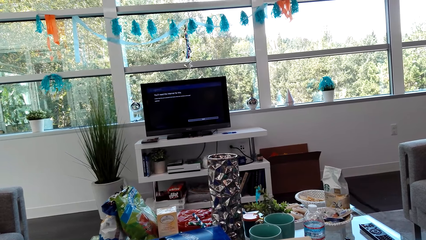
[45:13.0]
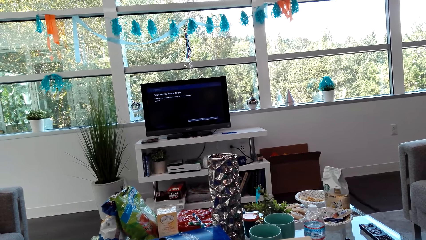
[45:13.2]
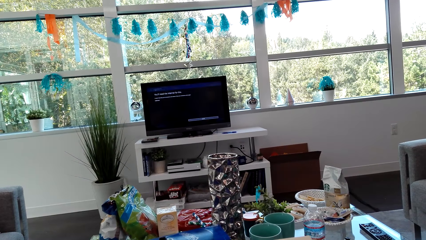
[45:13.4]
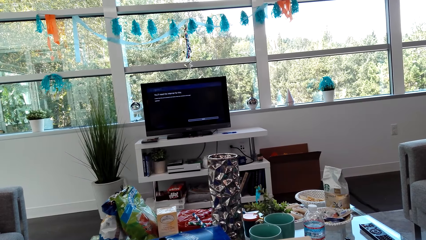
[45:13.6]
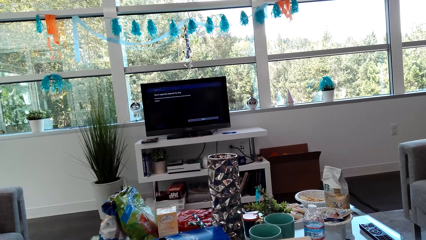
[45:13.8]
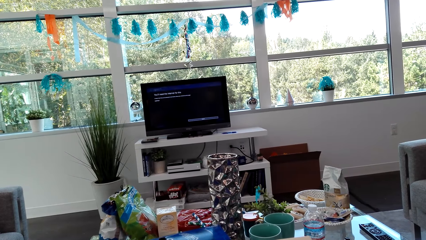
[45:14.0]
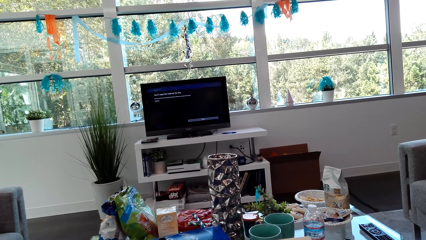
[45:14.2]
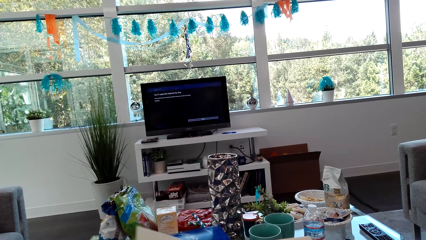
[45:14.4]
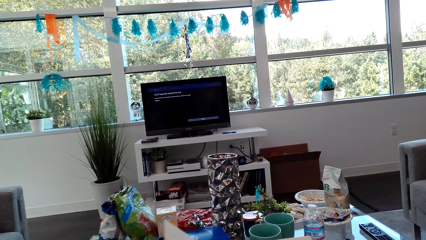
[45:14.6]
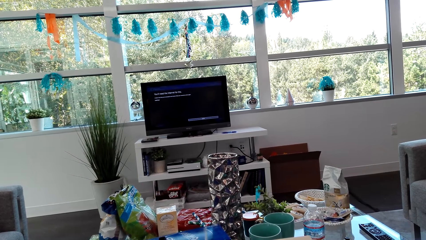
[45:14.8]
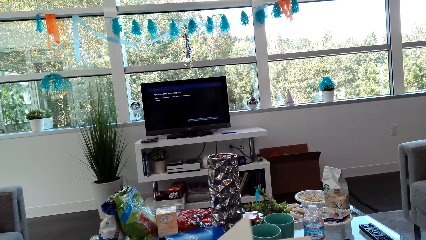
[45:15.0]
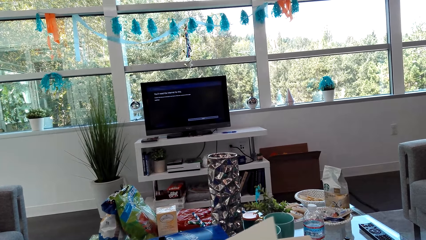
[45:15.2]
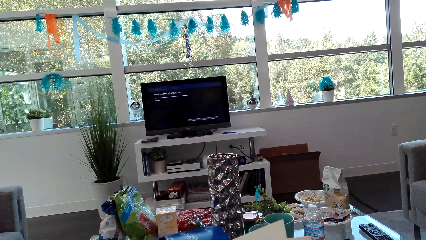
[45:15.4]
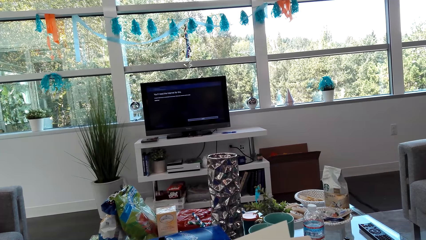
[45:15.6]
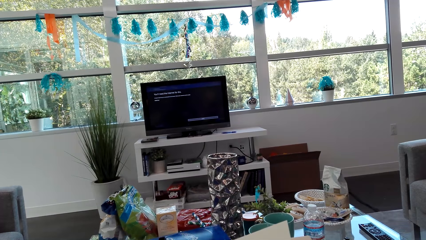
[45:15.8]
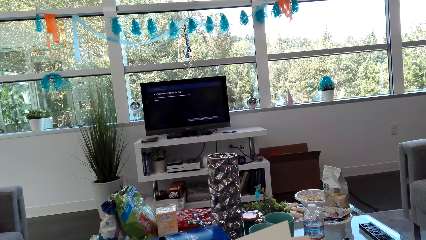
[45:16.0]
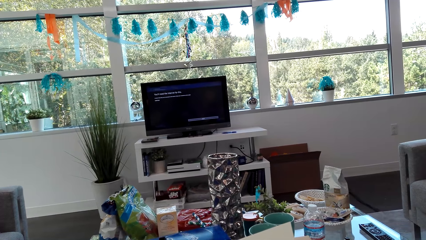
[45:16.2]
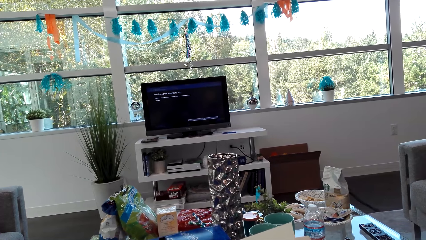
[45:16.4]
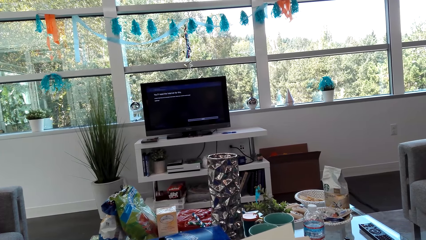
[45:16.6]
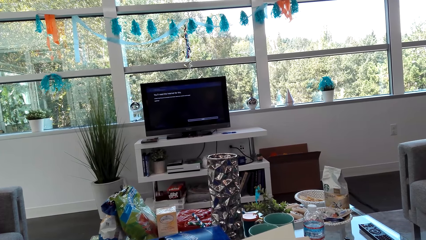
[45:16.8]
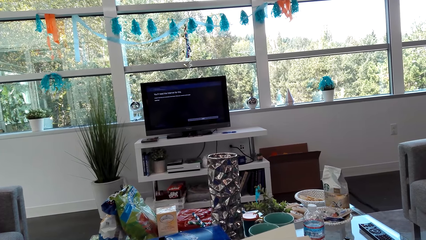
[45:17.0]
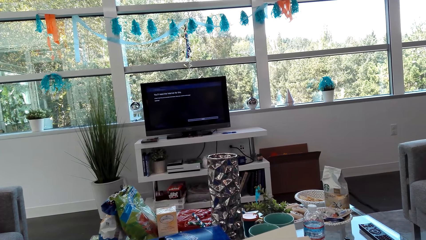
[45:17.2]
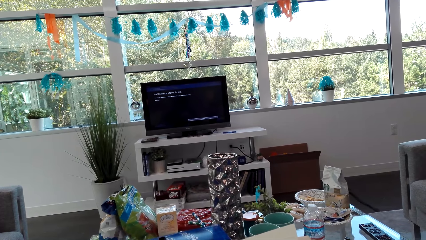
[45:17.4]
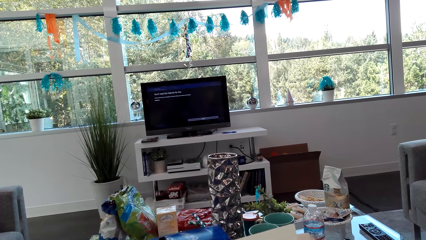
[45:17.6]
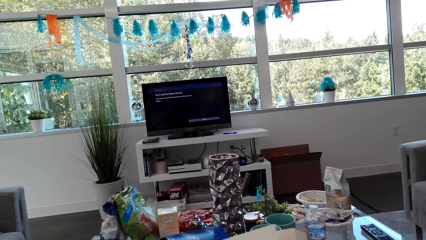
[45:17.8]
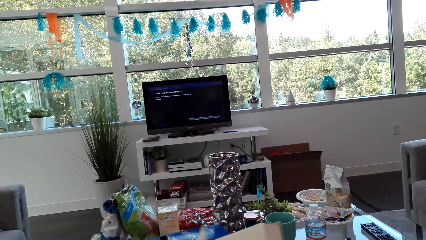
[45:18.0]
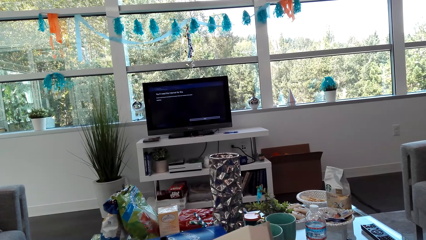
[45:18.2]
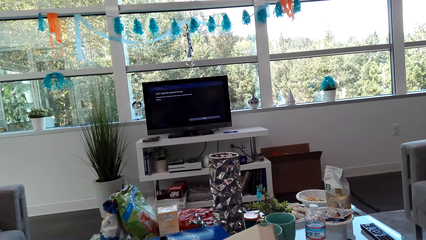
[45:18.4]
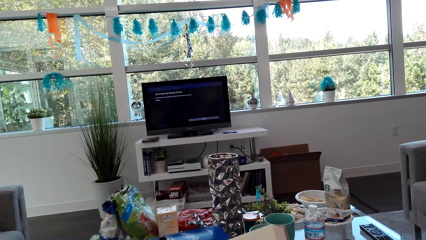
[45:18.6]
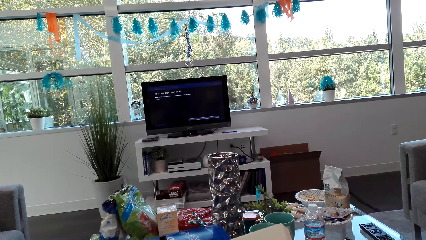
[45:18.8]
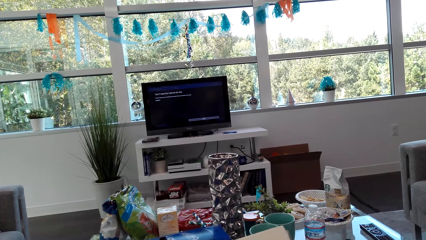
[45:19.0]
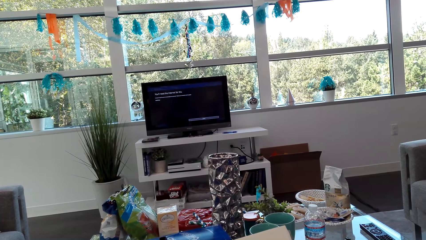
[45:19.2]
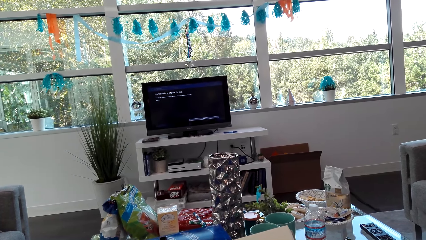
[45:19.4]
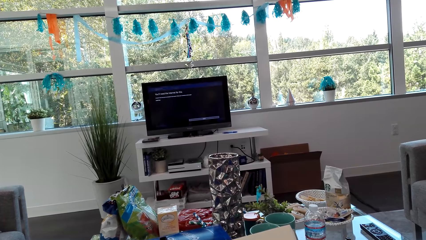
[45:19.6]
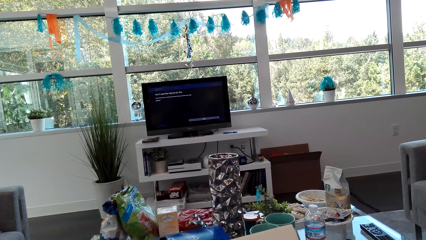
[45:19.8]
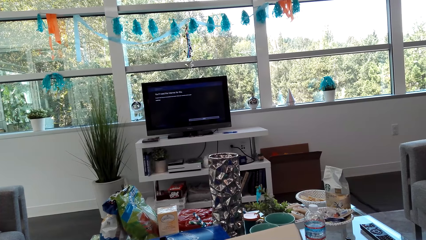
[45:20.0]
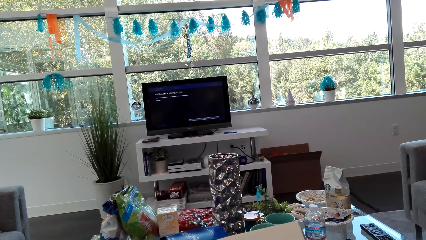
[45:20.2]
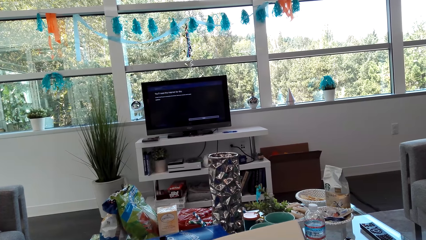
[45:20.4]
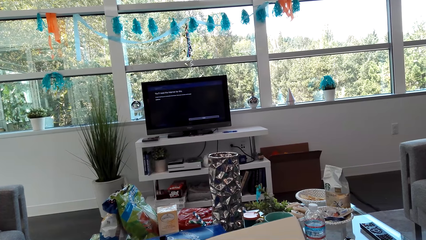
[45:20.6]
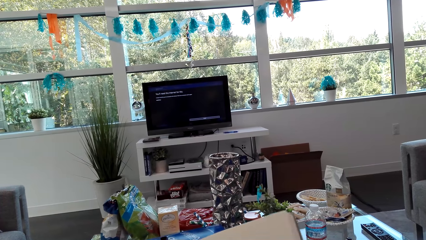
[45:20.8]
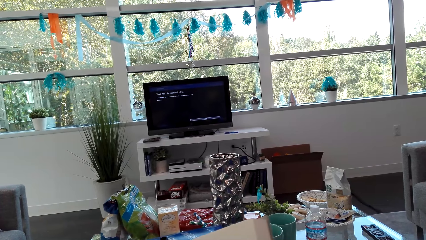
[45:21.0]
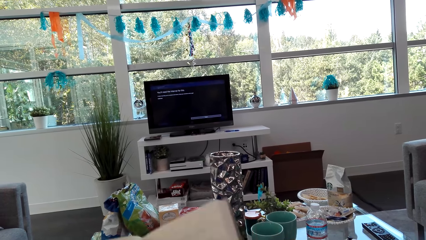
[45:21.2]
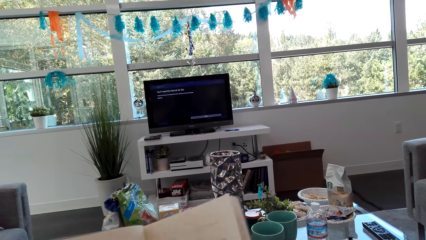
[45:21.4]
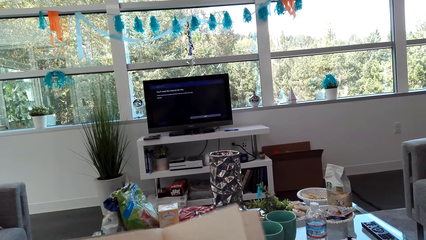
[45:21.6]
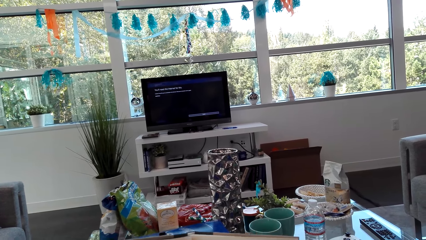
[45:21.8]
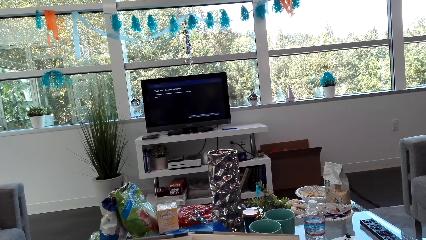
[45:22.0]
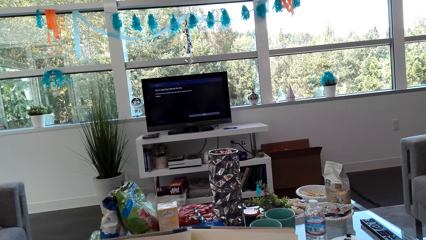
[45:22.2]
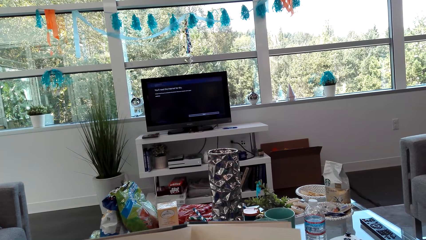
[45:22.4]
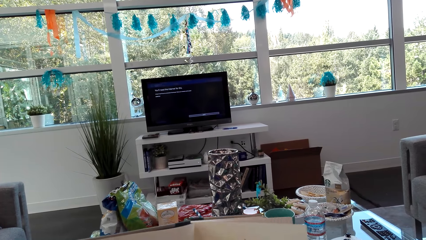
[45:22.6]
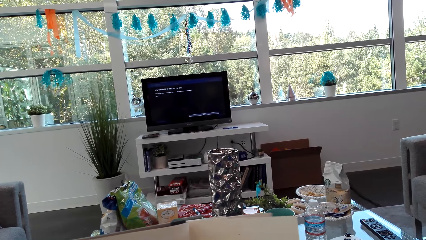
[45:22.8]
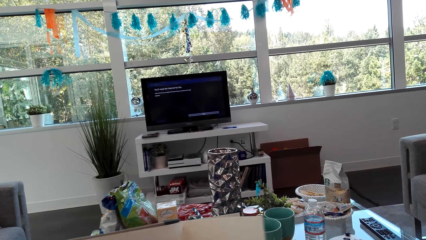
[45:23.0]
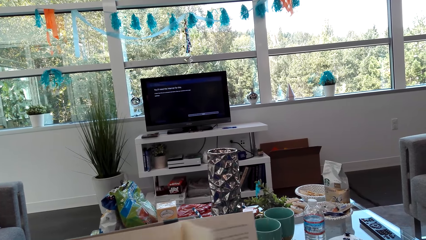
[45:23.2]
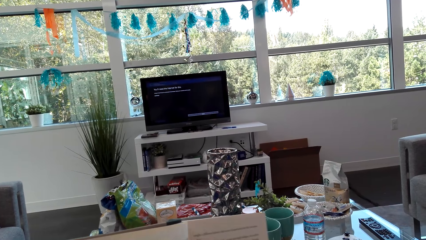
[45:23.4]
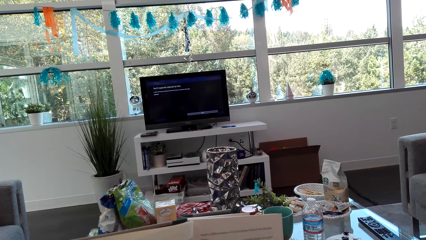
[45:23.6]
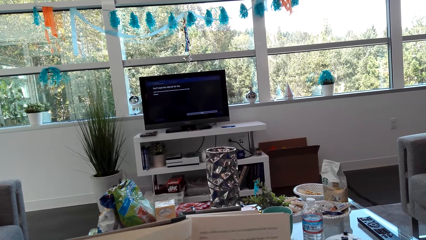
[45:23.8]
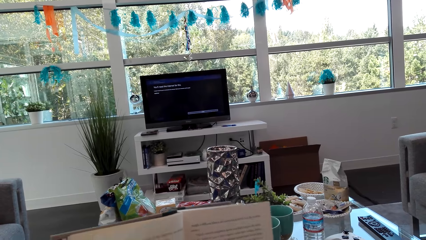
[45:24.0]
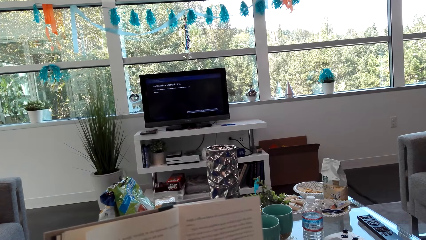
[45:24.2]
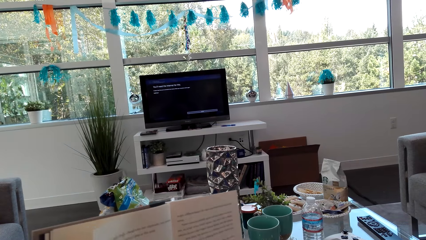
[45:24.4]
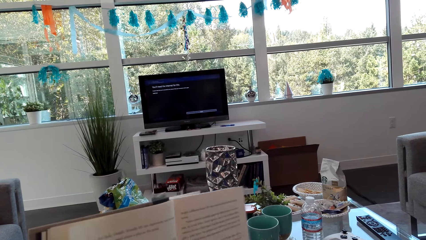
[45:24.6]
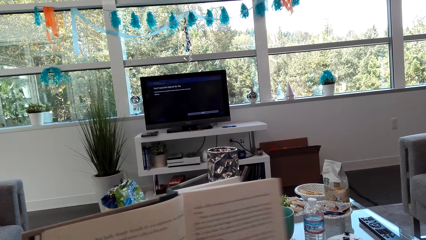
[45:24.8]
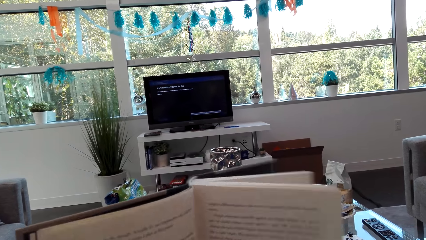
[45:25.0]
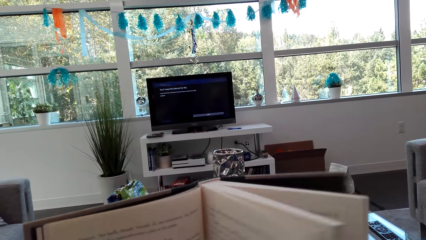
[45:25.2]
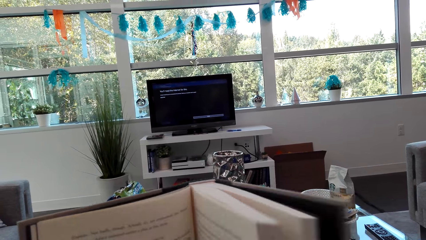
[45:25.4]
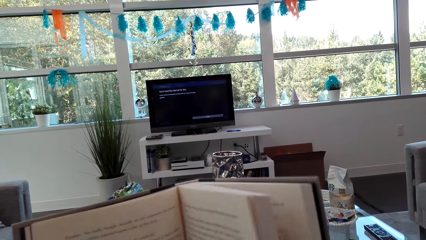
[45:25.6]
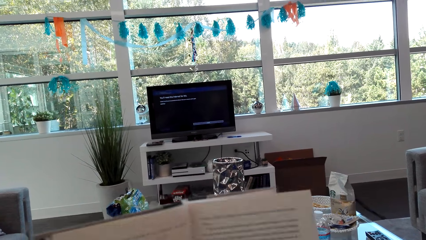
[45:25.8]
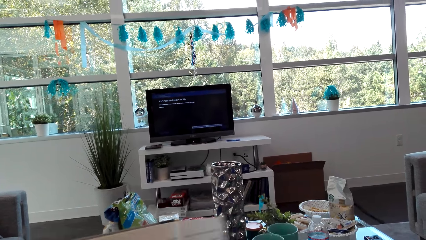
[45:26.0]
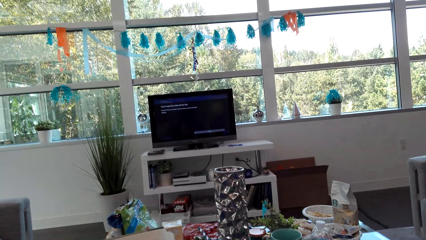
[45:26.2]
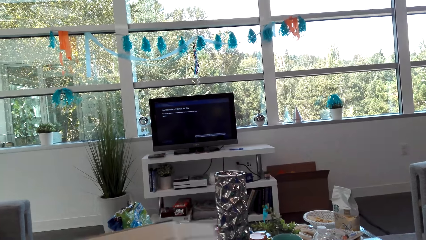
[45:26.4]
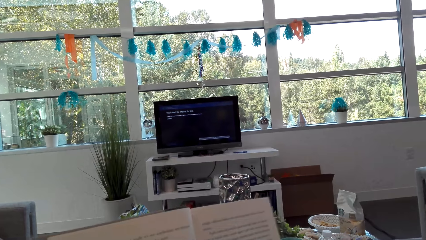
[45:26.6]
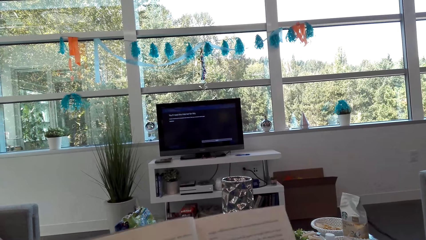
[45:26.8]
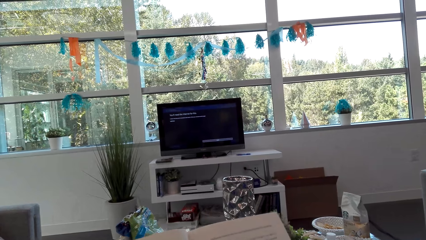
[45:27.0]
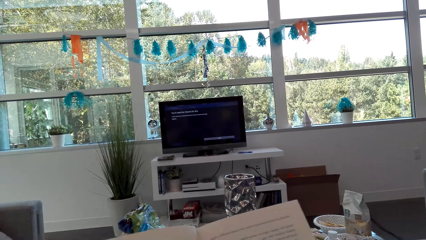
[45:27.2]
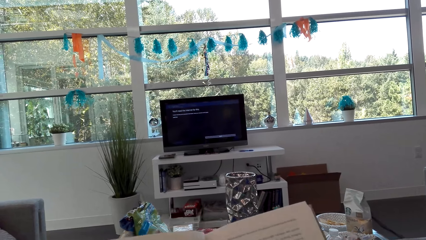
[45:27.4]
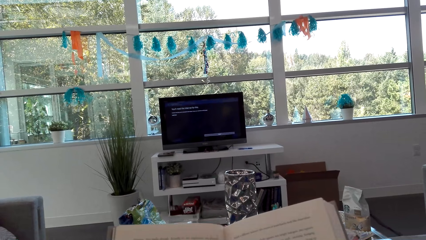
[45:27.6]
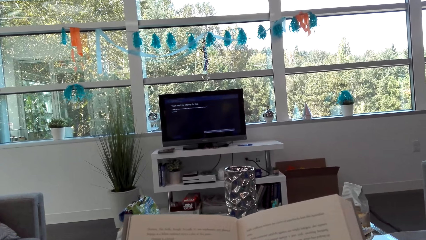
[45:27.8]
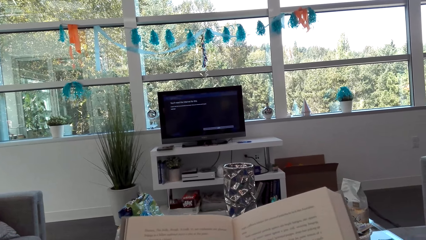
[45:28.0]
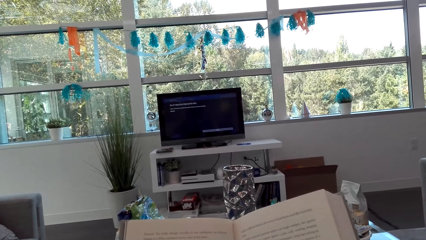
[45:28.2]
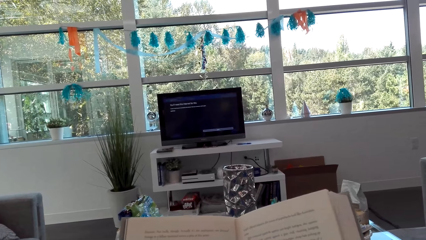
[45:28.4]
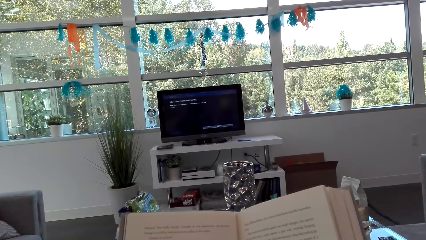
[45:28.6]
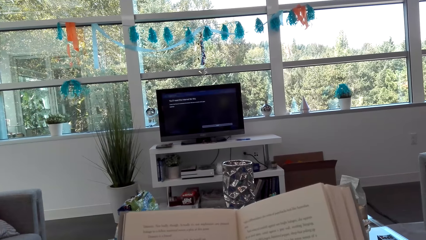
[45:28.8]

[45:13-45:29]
The camera wearer opens the page of the book. They read the book. They lift the book. They lift the book again. They move the book. They hold the book with their hands. They read the book.
